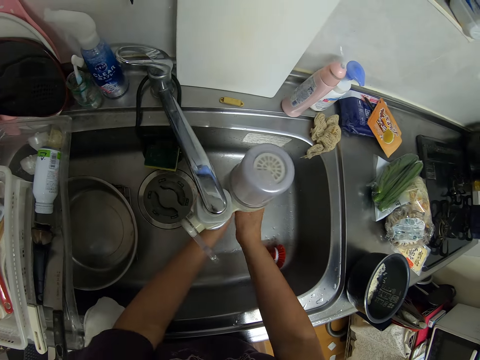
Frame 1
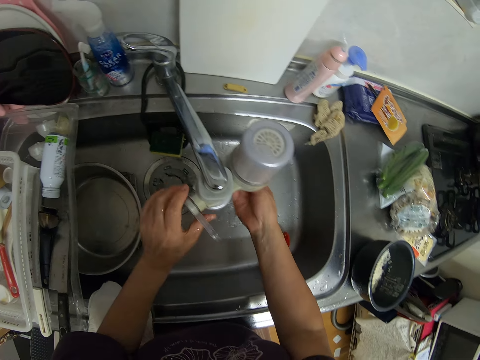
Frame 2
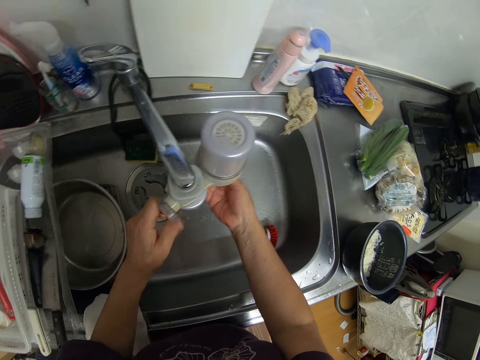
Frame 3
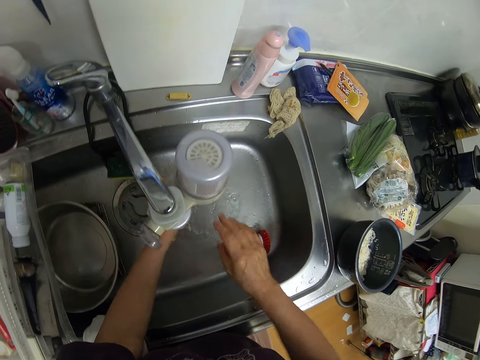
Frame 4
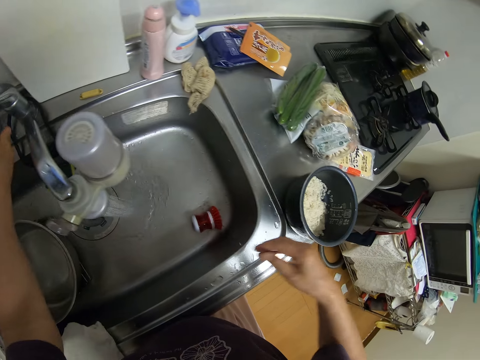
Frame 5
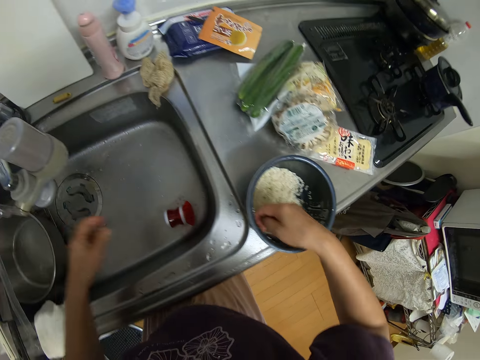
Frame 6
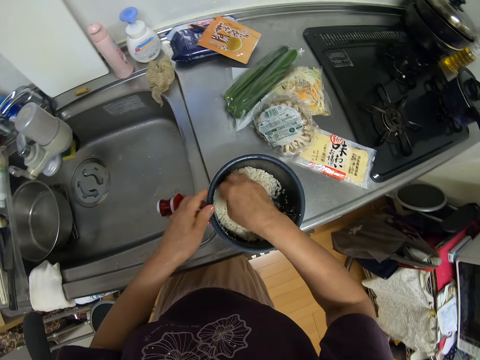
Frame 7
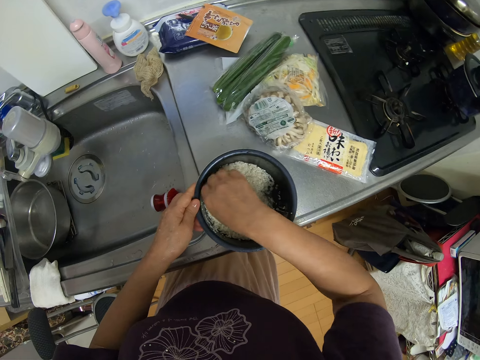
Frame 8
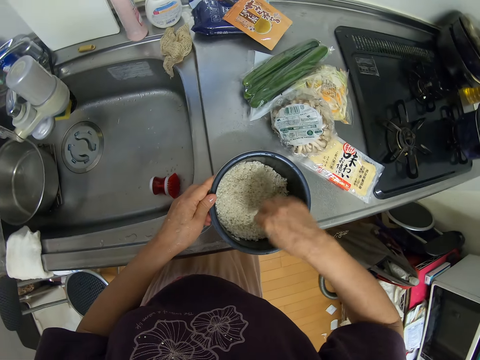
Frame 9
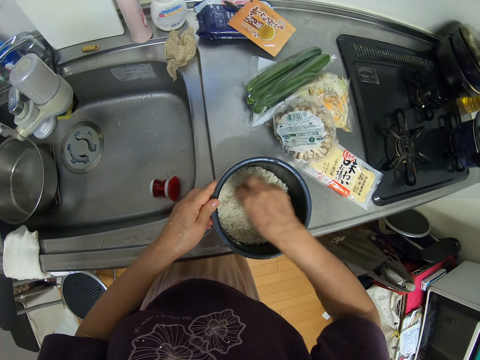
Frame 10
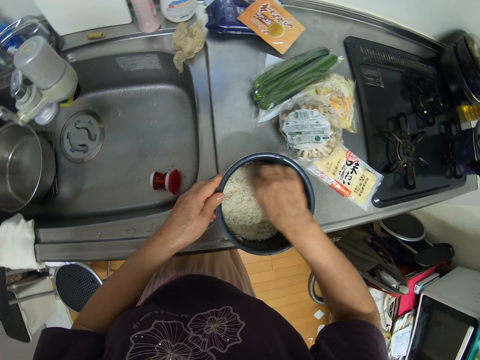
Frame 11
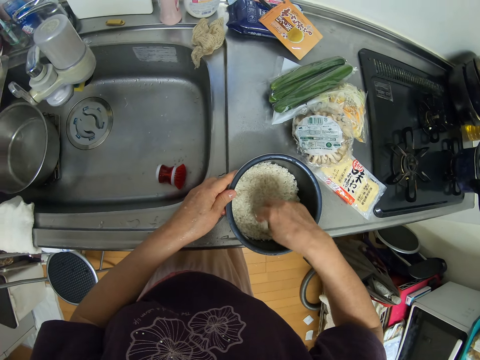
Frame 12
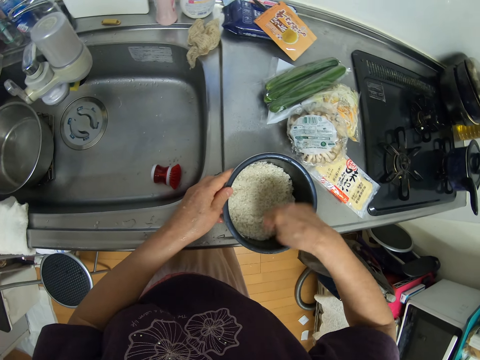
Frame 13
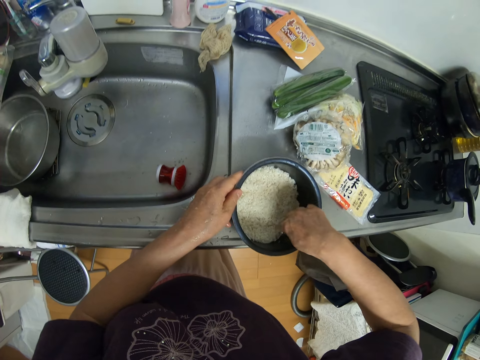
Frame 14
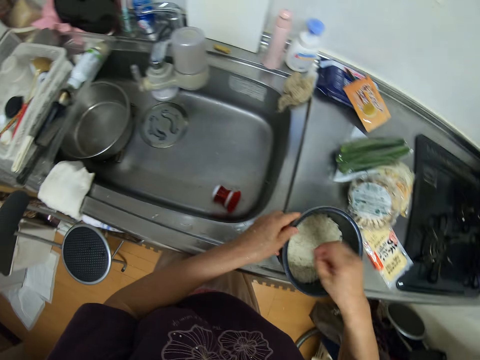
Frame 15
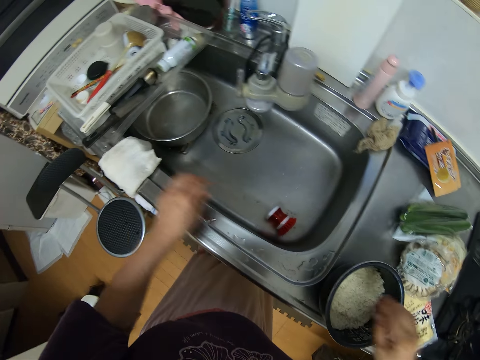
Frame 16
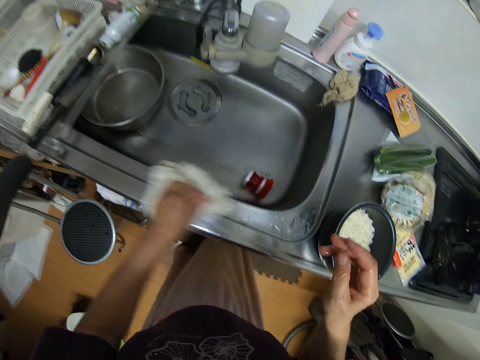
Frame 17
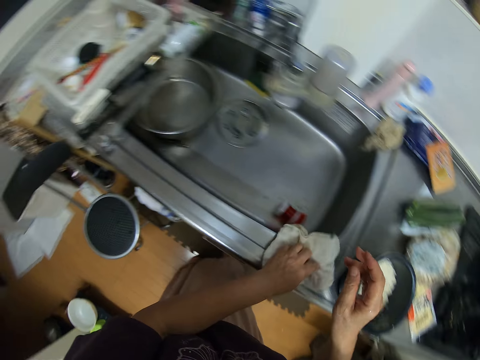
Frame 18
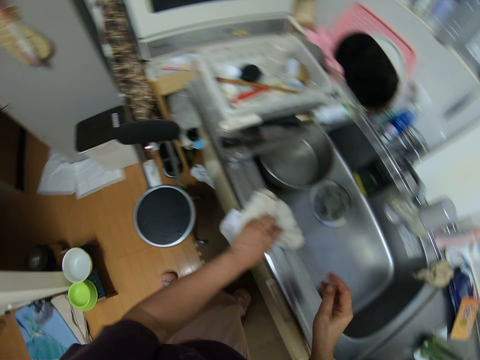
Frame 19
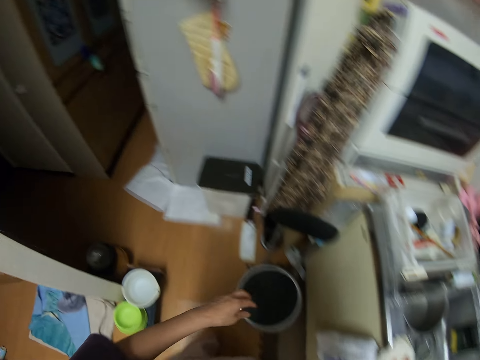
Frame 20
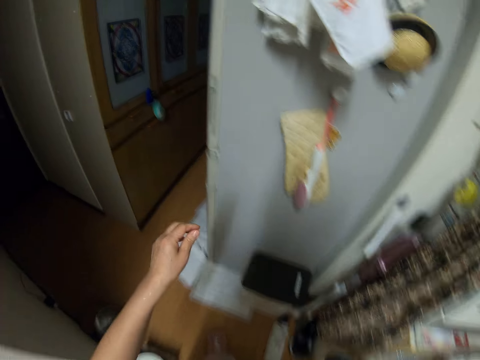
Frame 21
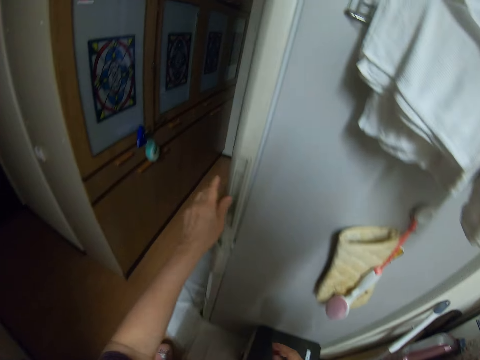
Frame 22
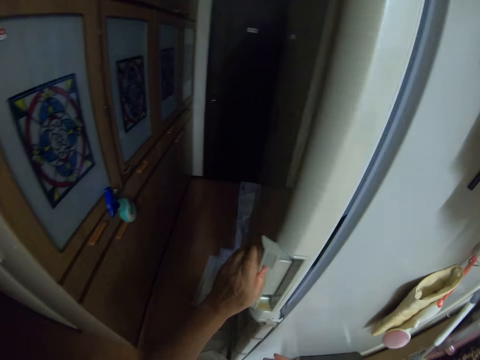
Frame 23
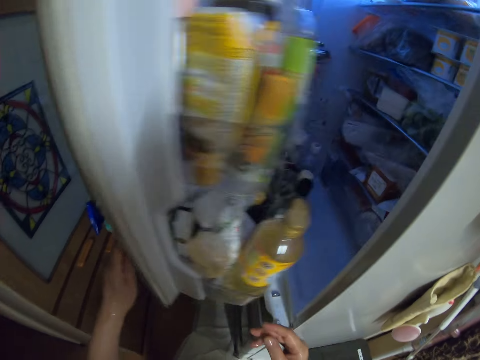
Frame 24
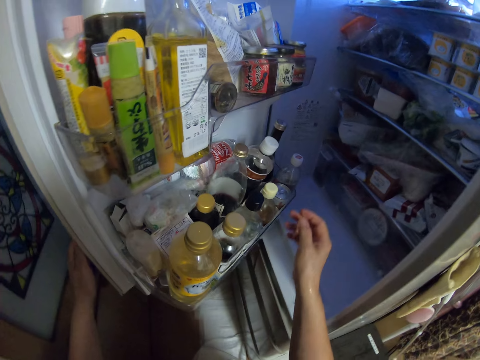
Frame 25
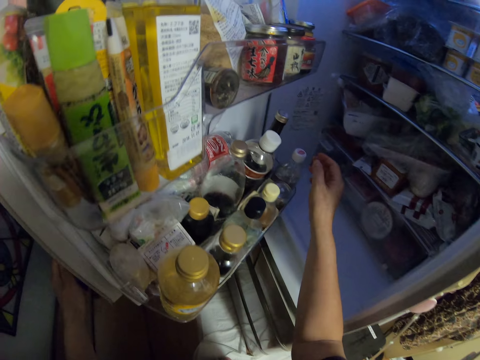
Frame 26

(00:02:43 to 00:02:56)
The camera wearer rinses her hand with water from the sink tap. She closes the sink tap purifier. She spreads the rice inside the pot with her hand. She moves the towel on the counter, cleans the sink with a napkin from the side of the sink, and wipes the counter. She moves to the fridge and opens the fridge.

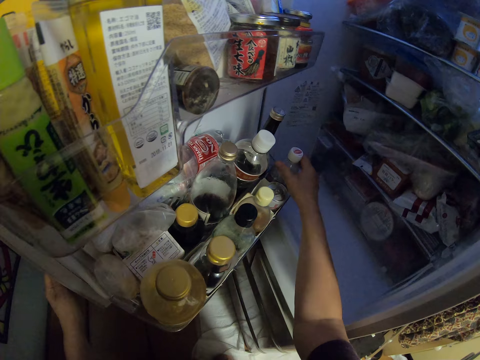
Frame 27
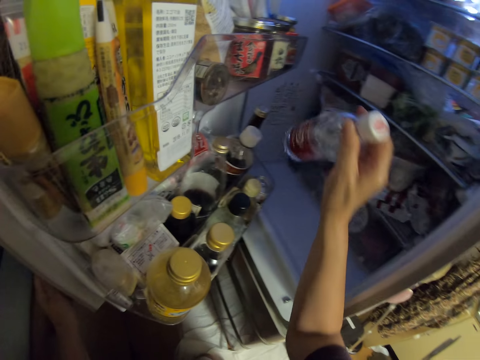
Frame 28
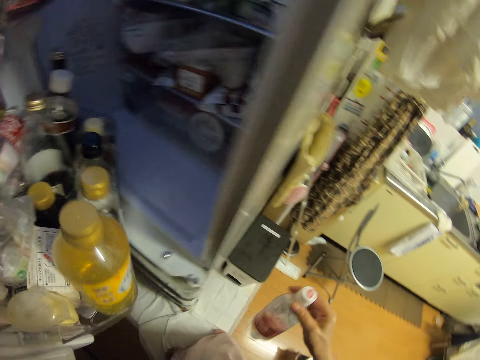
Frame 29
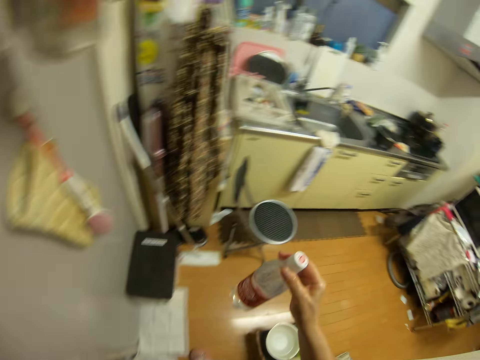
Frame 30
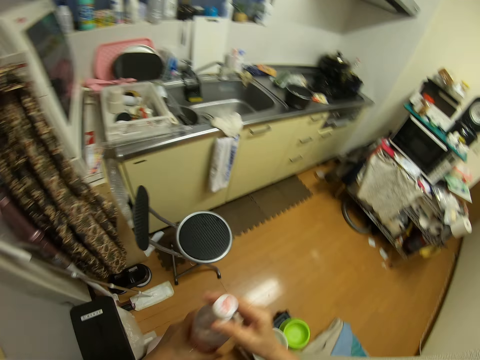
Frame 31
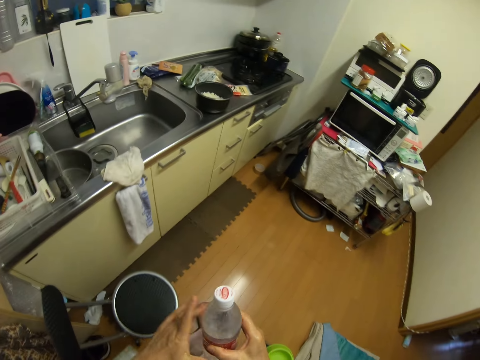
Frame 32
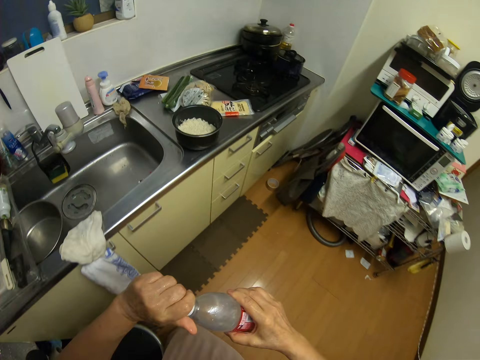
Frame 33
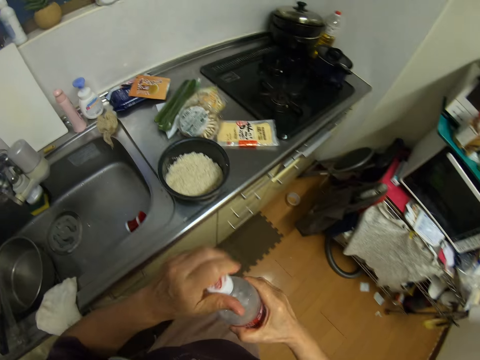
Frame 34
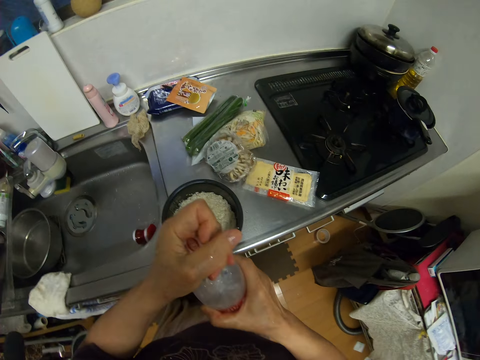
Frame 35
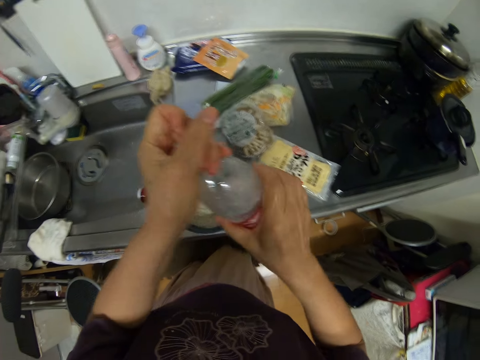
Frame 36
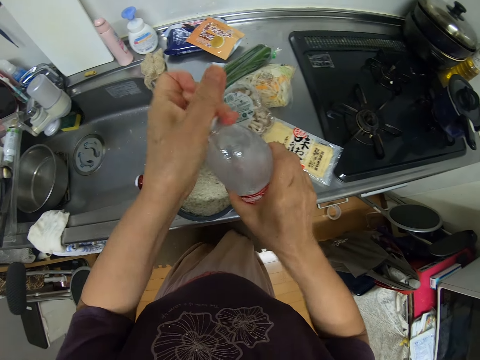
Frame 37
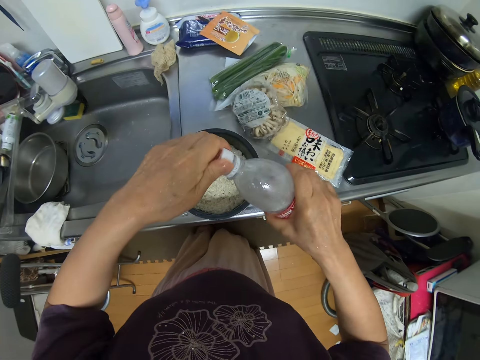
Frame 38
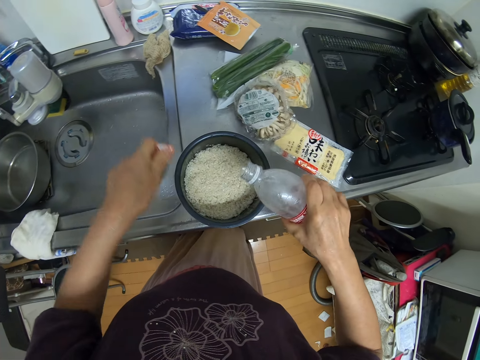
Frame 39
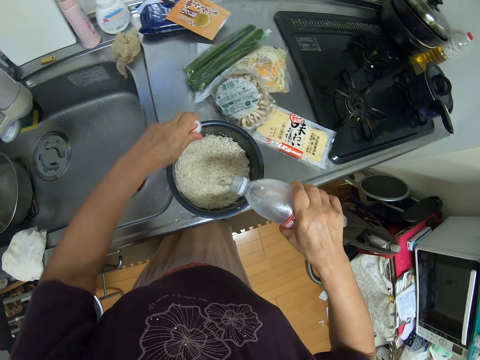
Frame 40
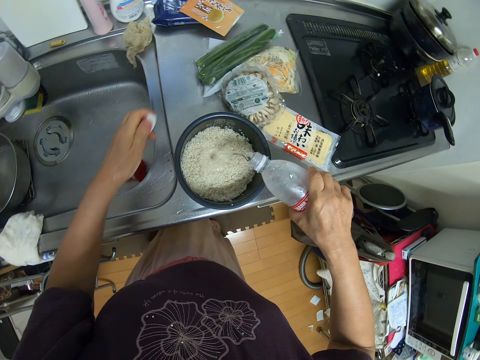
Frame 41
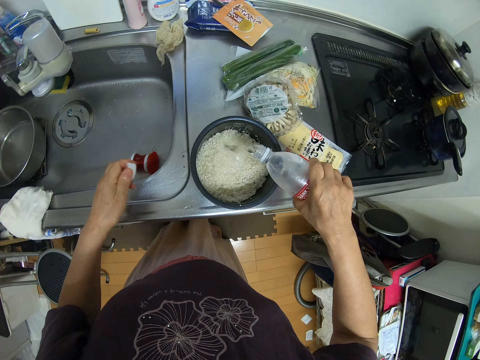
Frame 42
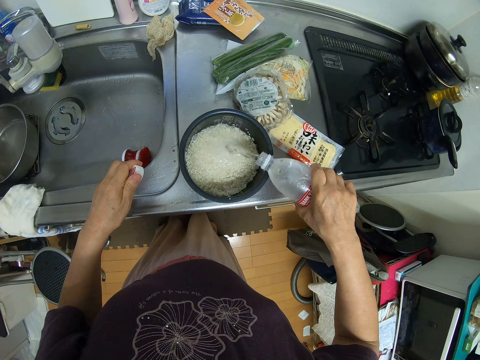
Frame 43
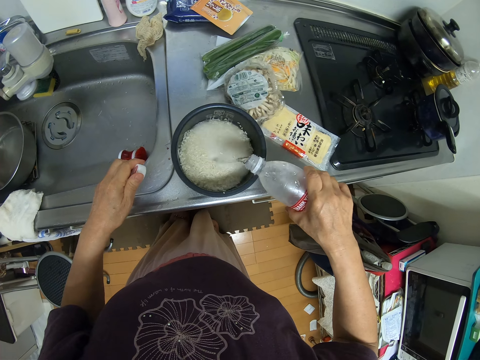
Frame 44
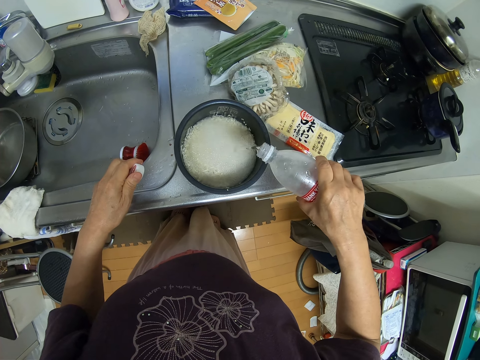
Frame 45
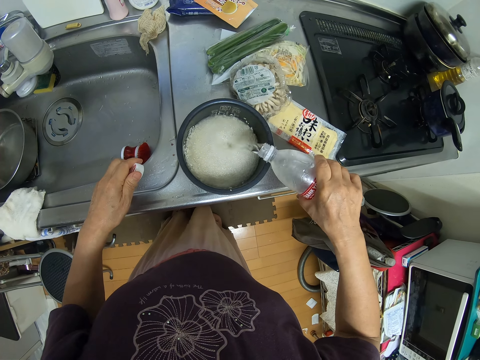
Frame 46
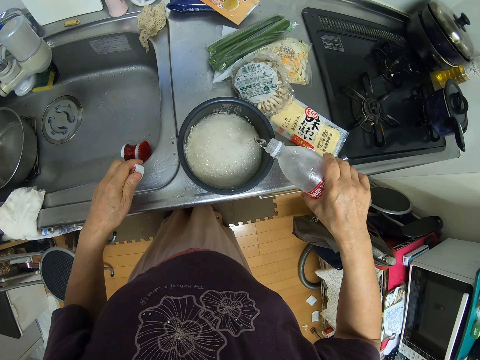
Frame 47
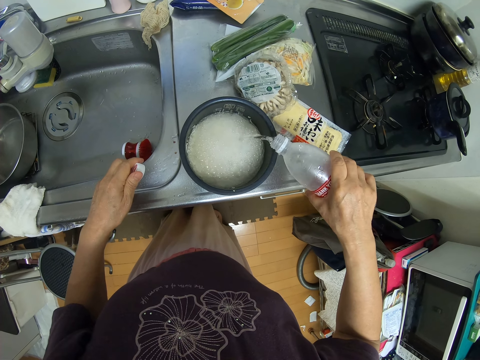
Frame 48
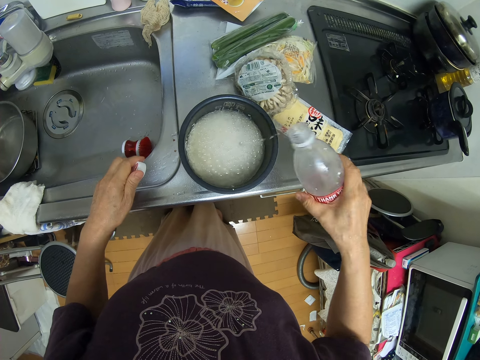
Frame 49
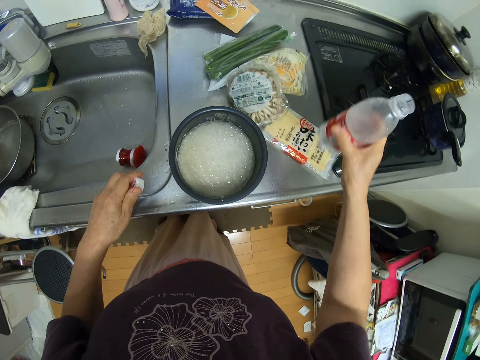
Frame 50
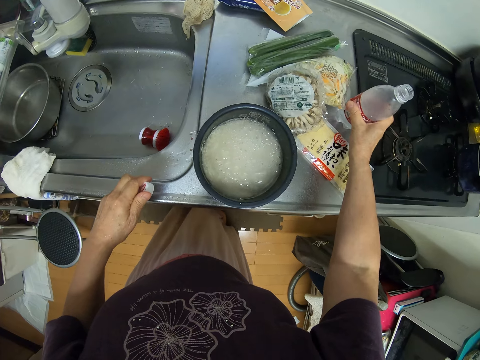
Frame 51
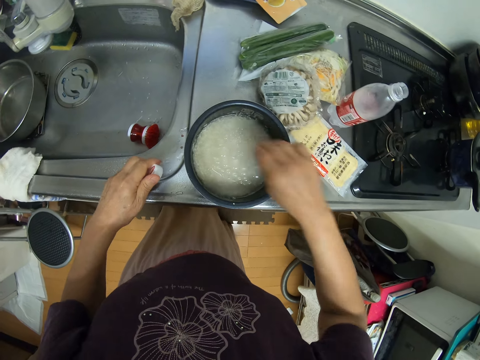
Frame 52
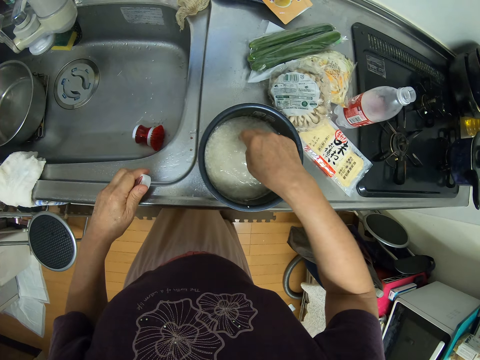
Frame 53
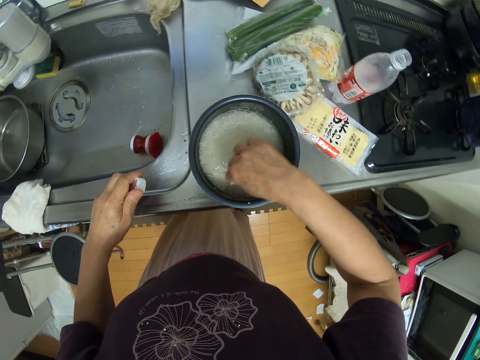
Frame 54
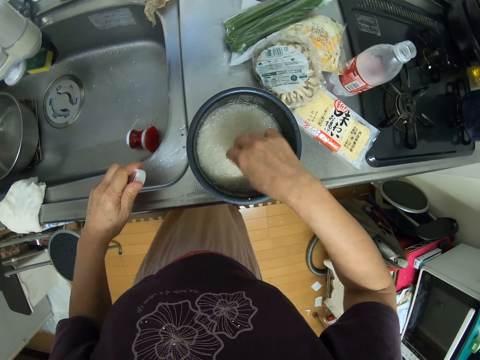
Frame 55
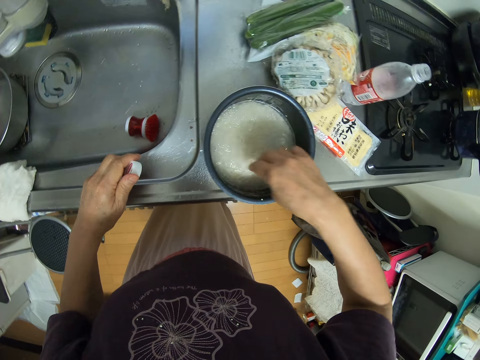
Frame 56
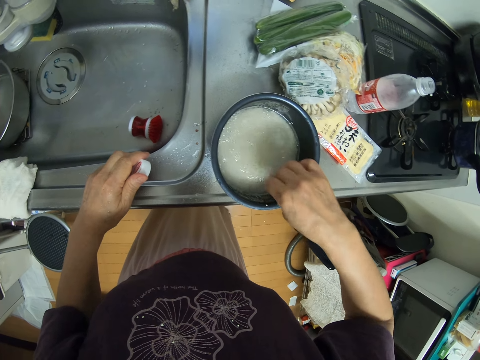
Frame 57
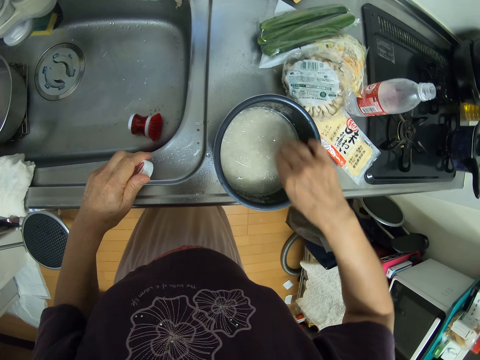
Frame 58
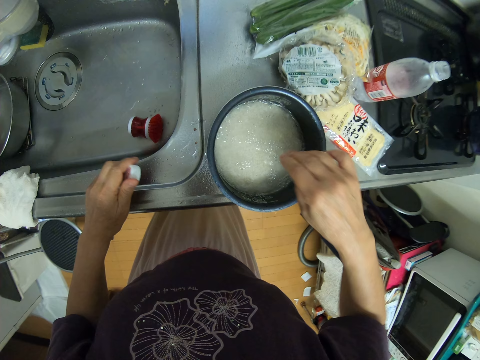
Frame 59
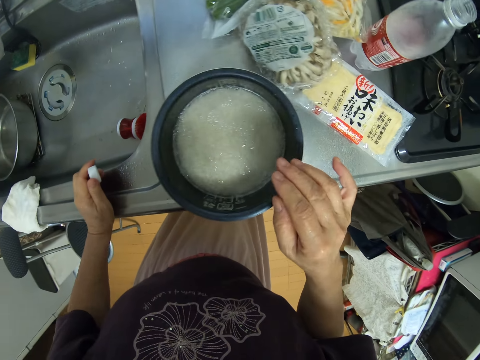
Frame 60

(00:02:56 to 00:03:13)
The camera wearer picks up a bottle of water from the fridge. She closes the fridge. She moves to the counter and opens the bottle of water. She pours the water from the bottle into the rice. She puts the bottle on the counter. She stirs the rice with her right hand.
